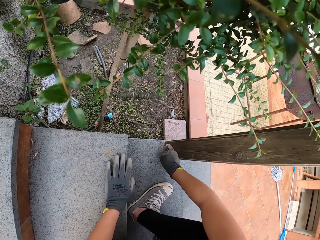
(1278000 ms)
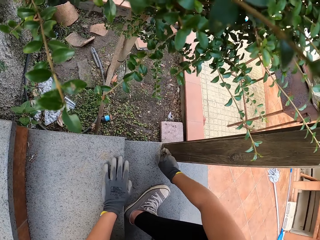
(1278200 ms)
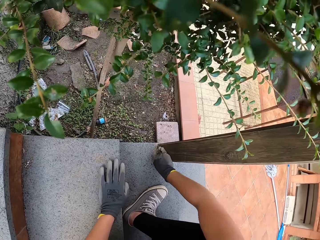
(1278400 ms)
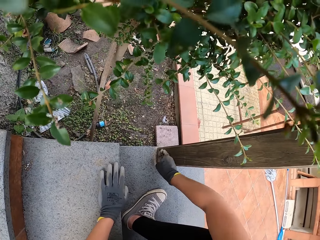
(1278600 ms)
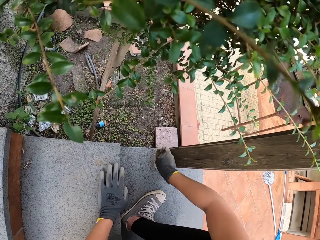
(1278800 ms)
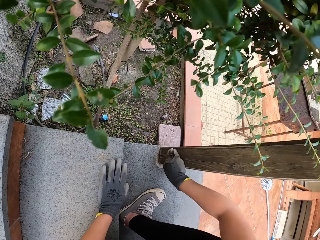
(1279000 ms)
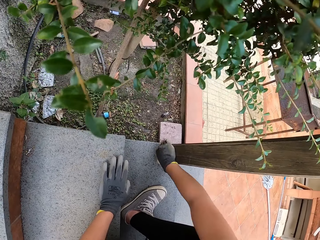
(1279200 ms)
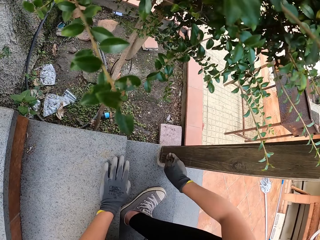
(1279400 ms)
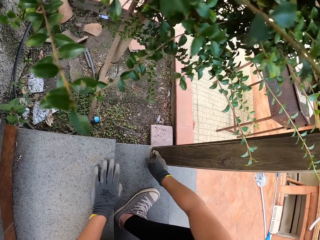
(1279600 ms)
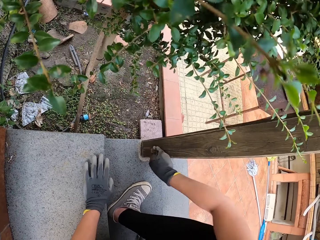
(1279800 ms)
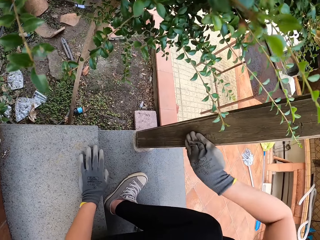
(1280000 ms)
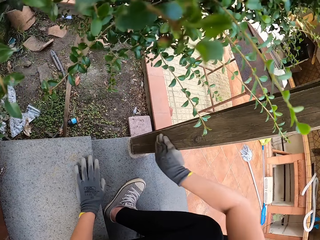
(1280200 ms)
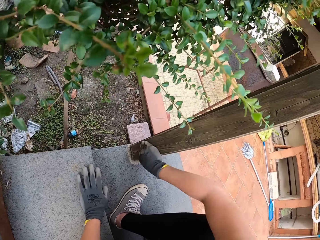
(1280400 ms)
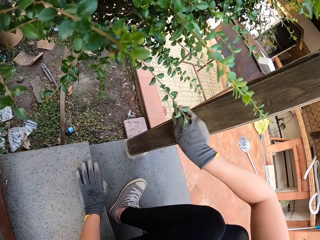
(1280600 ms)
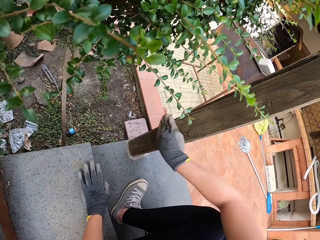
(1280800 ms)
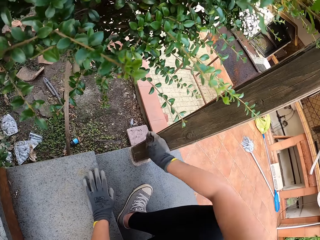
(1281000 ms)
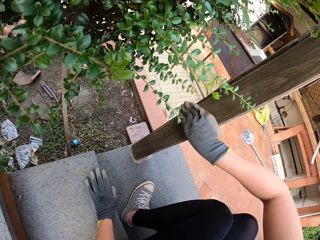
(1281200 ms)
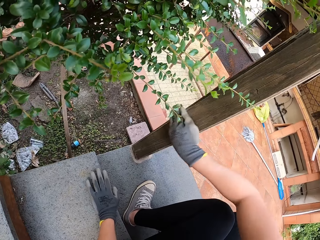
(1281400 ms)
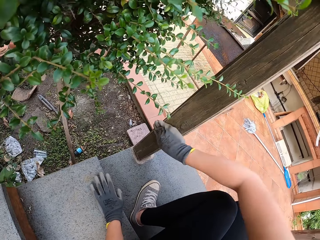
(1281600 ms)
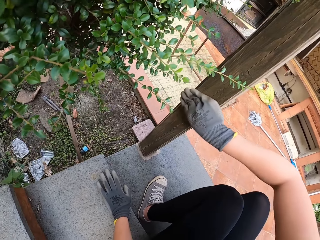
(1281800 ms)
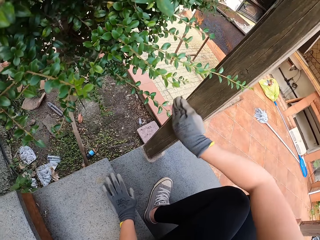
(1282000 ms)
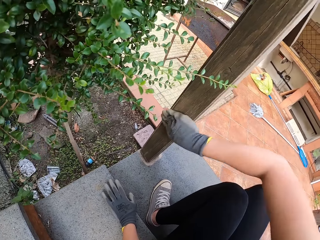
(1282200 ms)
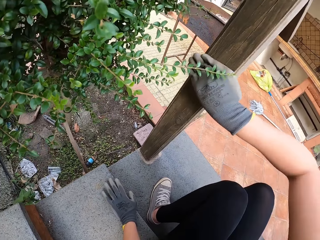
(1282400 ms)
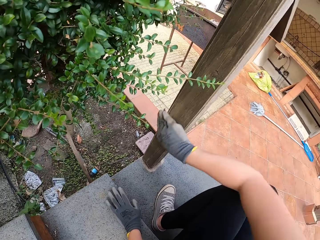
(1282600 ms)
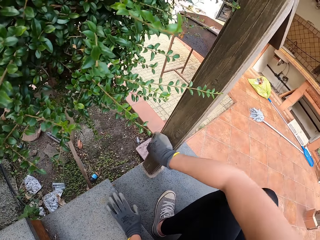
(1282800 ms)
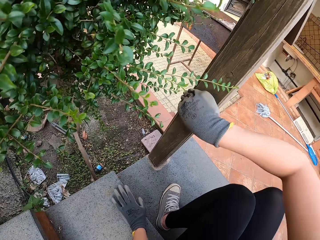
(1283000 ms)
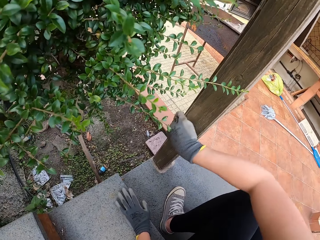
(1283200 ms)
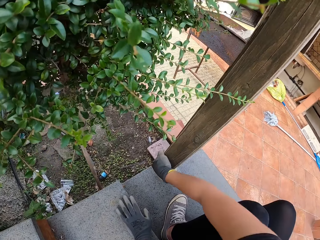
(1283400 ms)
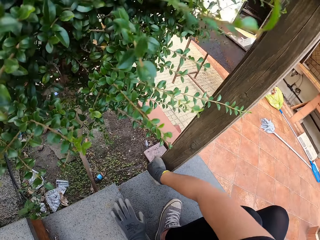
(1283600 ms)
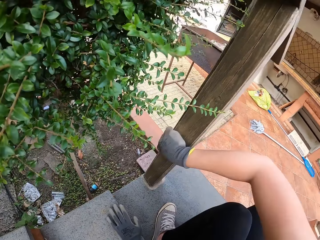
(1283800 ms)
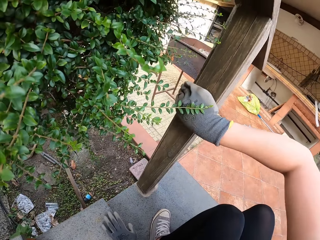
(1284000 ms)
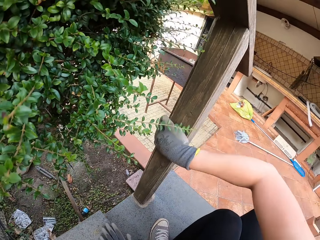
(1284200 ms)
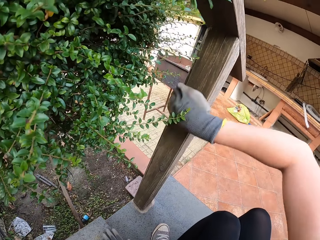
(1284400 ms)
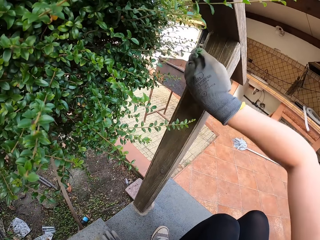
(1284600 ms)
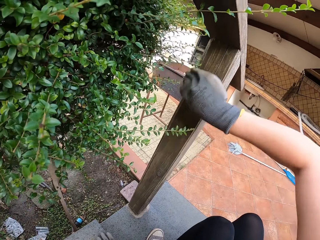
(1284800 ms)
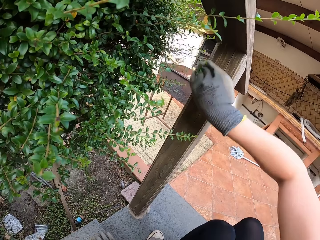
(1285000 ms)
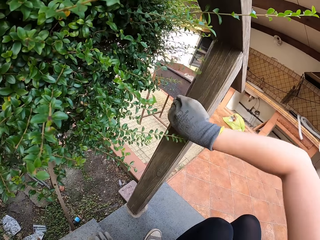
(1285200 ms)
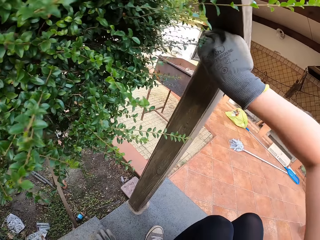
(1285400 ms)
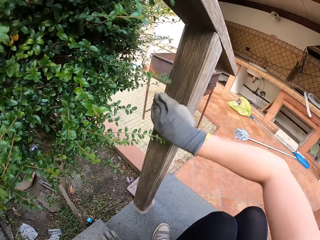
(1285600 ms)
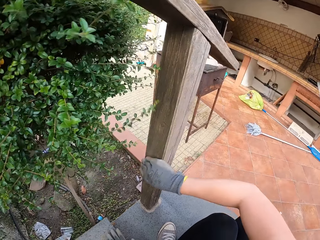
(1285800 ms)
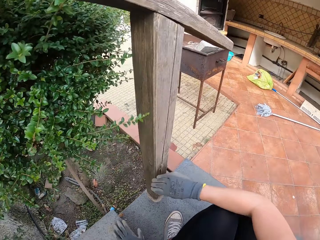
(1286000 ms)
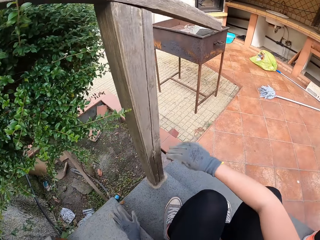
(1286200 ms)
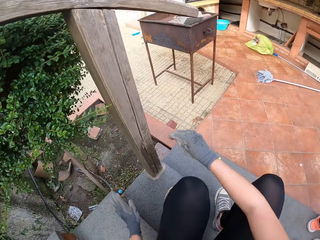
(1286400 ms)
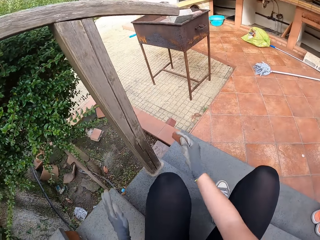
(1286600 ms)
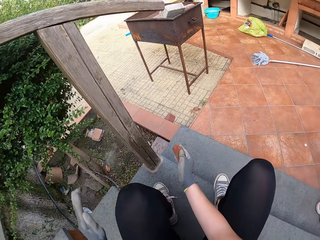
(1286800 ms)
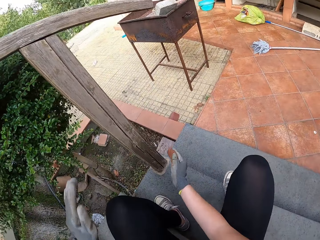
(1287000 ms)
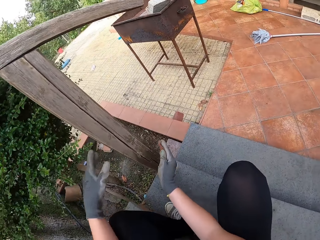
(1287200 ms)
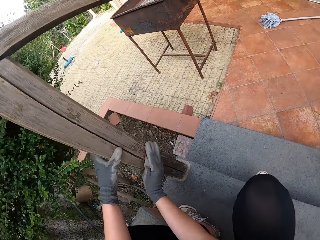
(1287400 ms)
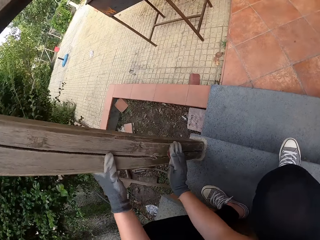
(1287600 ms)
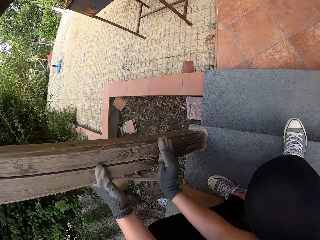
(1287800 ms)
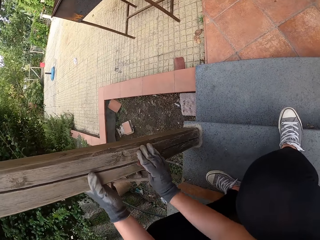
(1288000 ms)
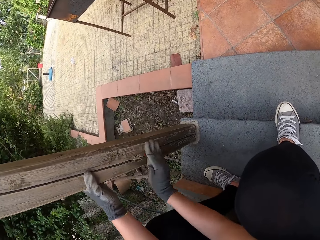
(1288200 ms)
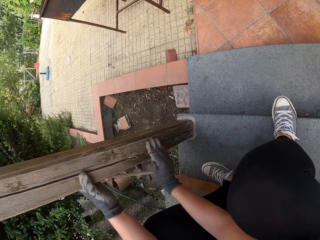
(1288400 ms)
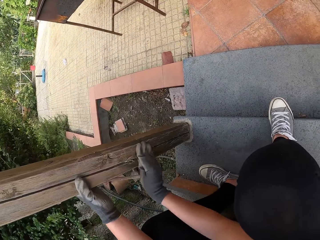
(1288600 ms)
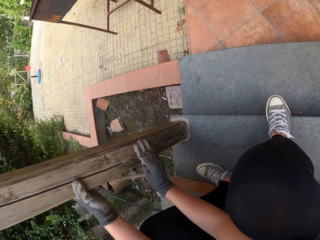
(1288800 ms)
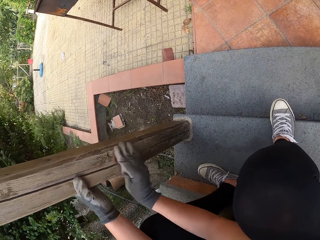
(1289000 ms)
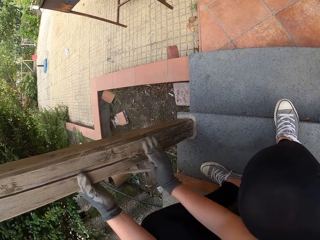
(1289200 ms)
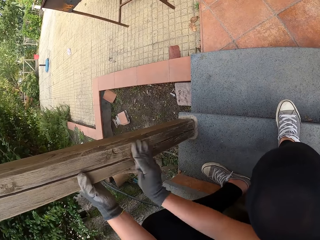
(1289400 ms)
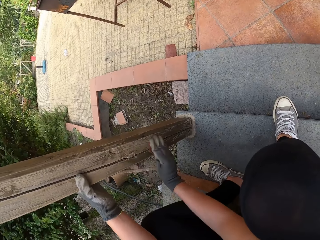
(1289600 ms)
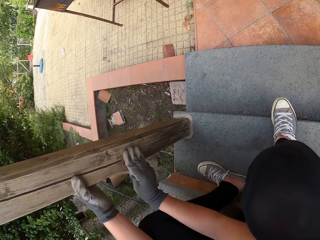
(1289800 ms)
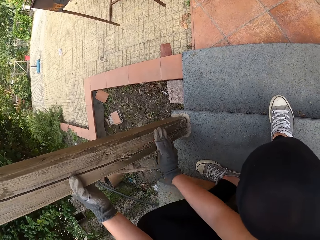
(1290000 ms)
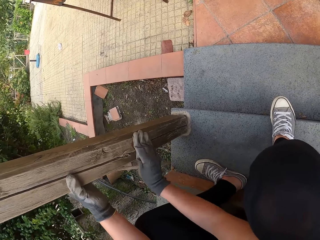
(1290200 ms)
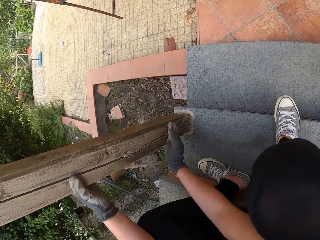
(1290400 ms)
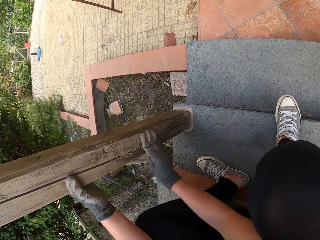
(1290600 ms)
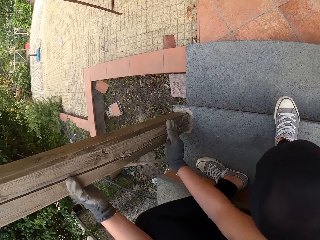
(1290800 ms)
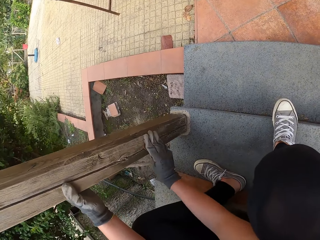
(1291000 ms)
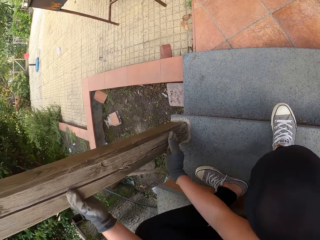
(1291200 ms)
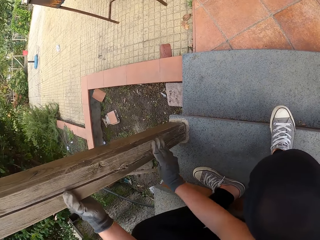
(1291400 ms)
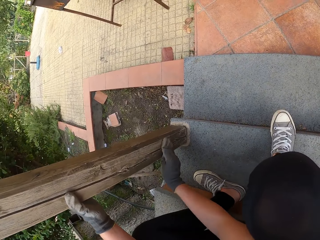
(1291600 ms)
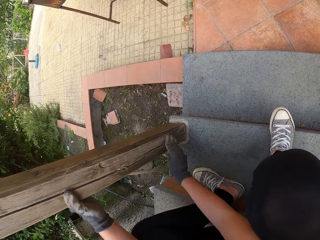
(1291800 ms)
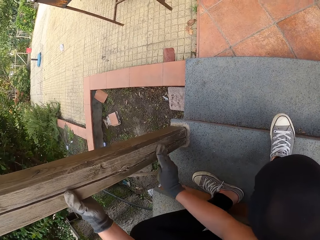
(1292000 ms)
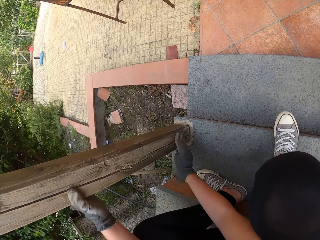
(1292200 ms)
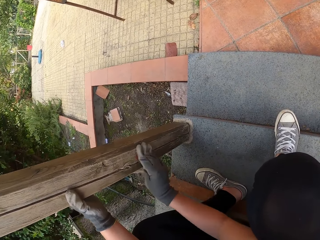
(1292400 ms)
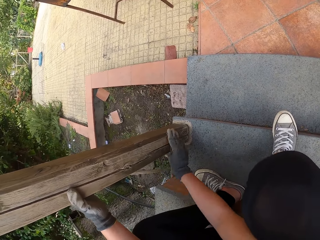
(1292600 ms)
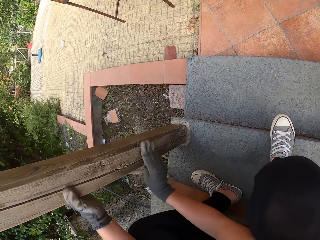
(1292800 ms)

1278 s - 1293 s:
The camera wearer holds the wooden rail. They smoothen the wooden rail.

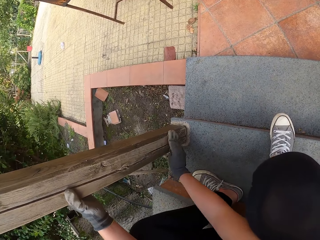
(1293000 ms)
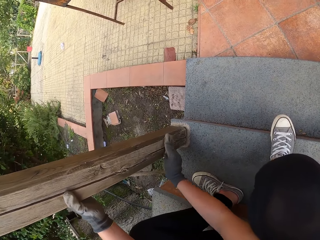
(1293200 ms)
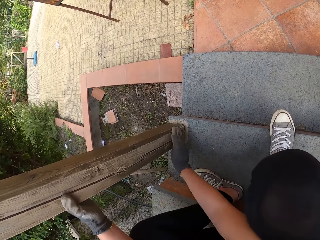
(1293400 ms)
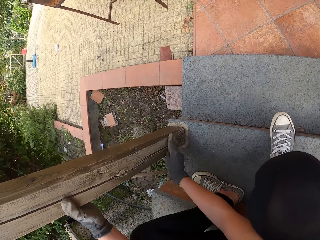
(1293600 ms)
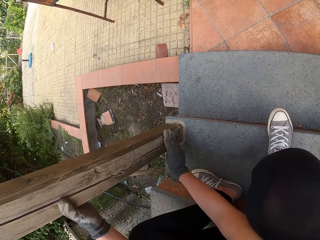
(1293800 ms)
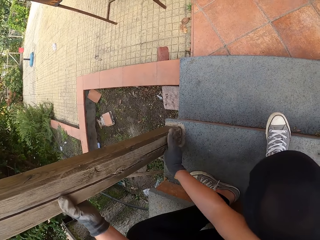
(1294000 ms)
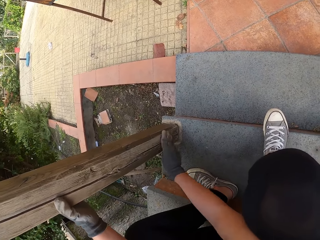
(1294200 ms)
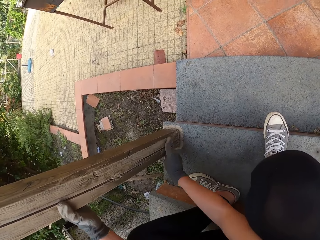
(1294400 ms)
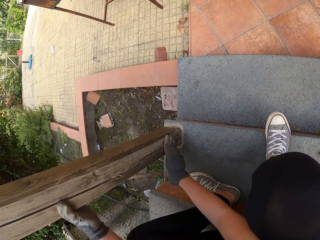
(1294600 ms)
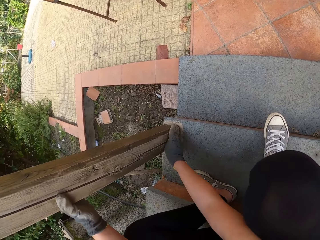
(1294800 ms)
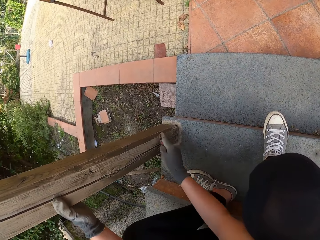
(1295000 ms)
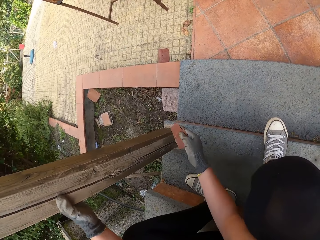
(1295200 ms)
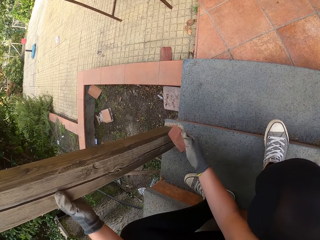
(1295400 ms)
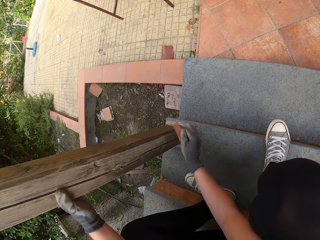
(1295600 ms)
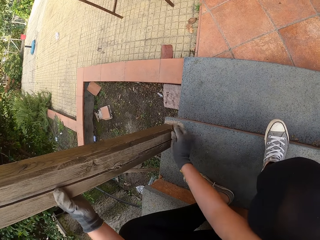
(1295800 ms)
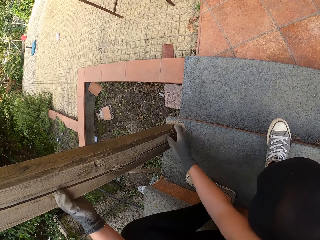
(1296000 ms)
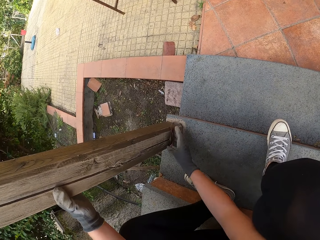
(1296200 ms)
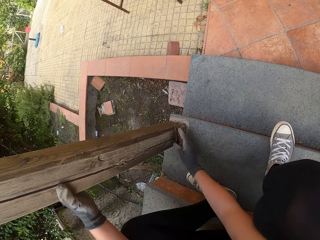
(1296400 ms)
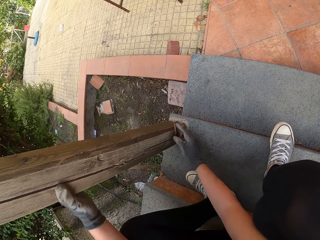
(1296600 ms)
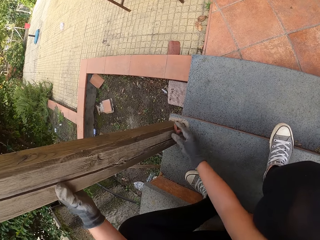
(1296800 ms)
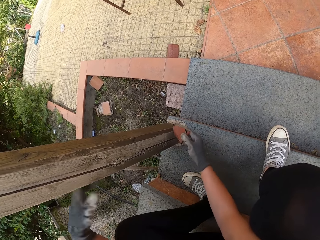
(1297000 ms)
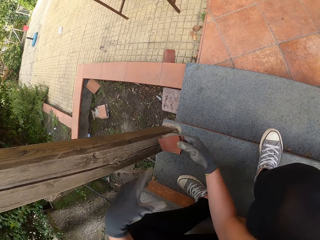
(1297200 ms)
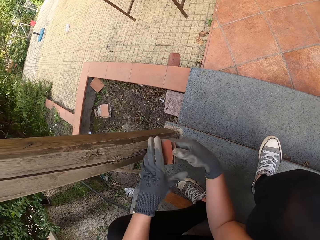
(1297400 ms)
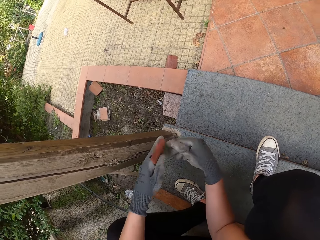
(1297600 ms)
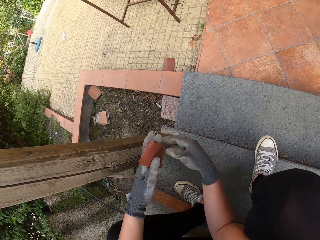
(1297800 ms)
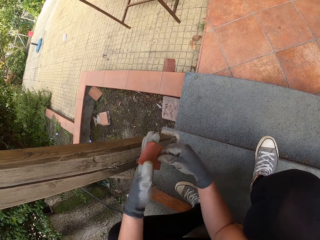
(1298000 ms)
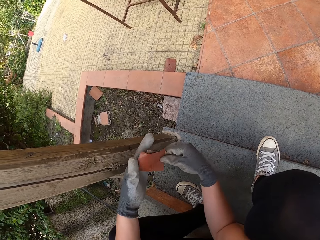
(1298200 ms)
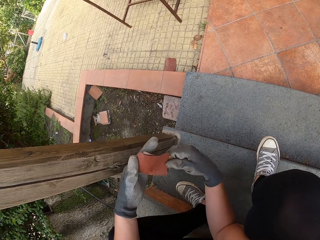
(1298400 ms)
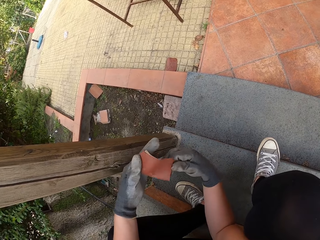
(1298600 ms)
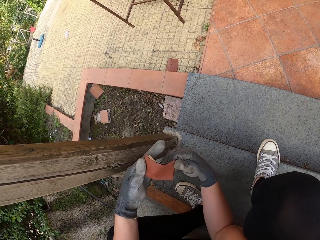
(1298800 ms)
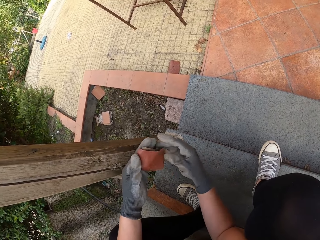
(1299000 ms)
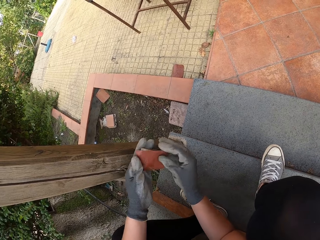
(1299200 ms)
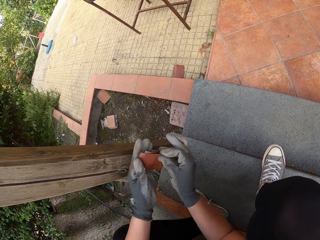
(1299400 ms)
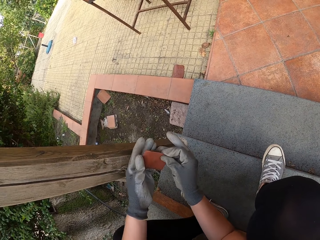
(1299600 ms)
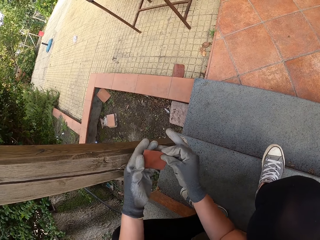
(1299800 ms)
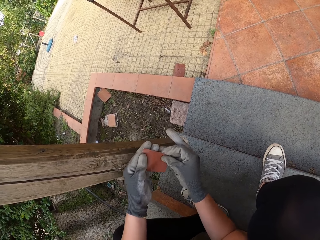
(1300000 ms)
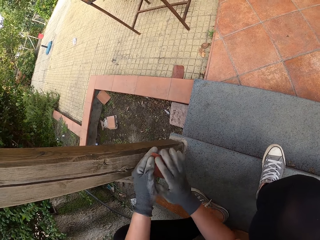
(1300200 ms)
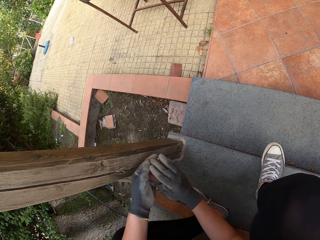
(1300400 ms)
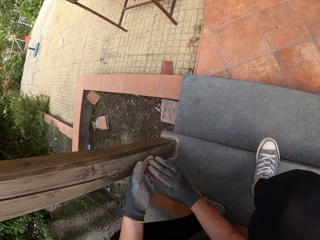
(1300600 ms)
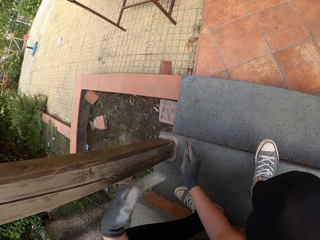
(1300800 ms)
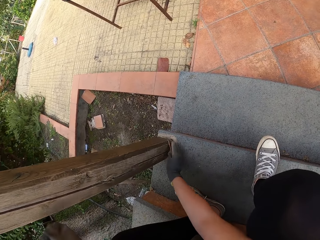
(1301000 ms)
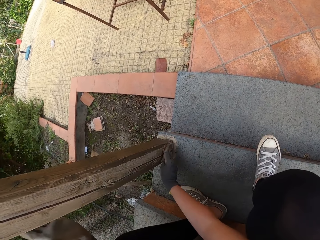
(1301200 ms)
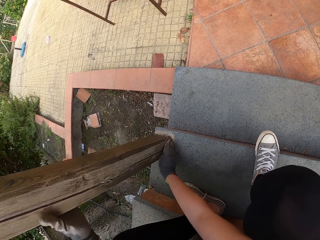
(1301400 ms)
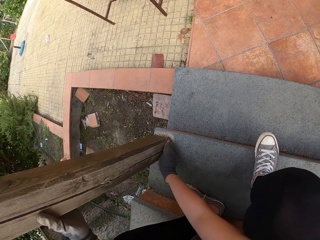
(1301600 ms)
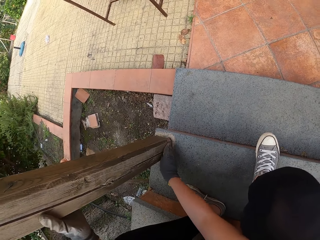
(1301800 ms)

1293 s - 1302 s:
The camera wearer looks at the sandpaper. They hold the sandpaper with the other hand. They hold the sandpaper. They smoothen the wooden rail.
